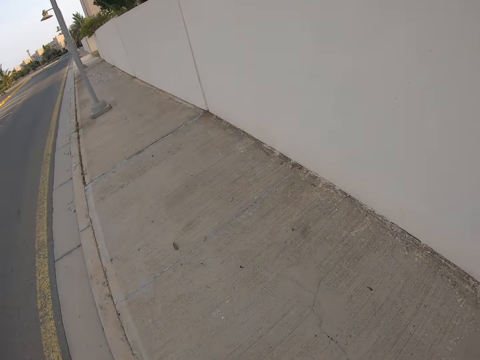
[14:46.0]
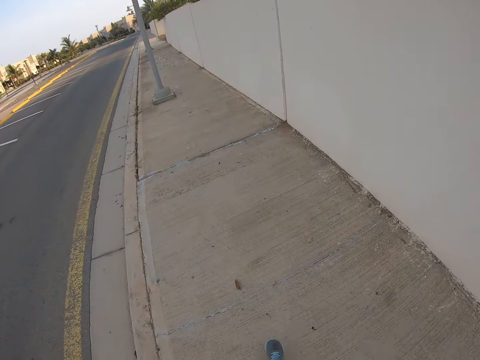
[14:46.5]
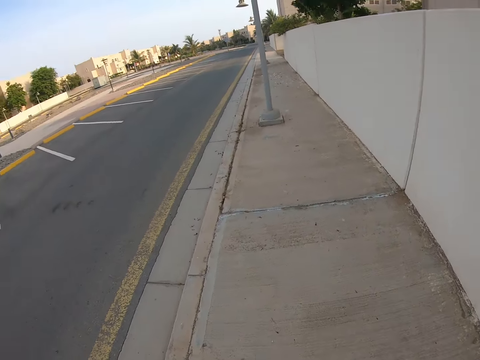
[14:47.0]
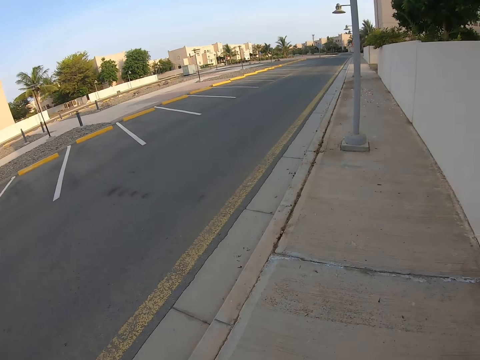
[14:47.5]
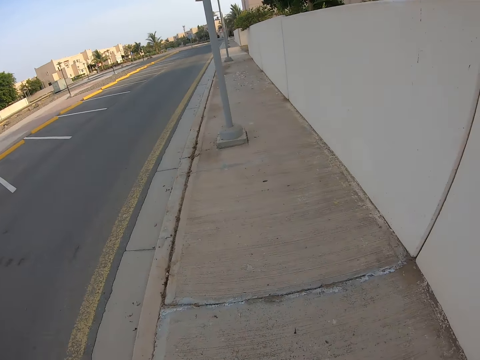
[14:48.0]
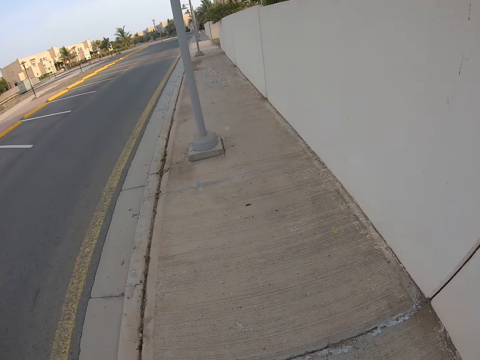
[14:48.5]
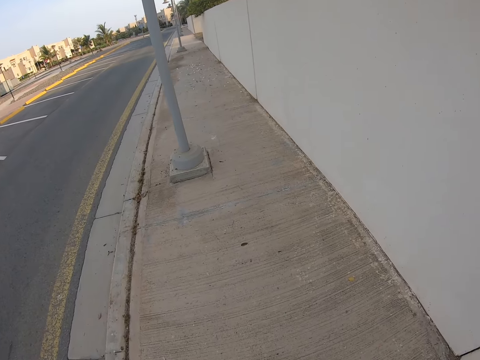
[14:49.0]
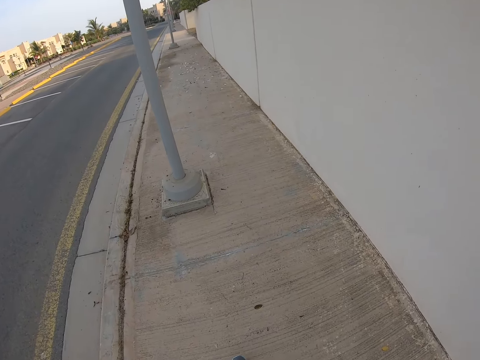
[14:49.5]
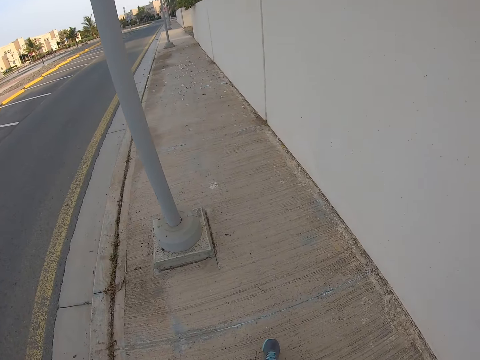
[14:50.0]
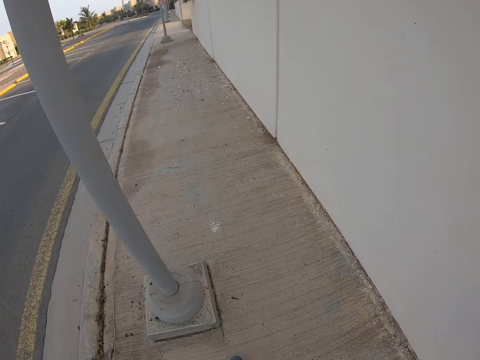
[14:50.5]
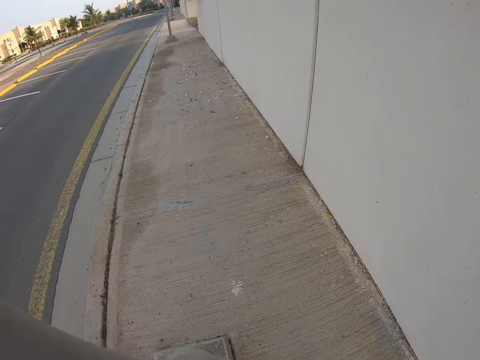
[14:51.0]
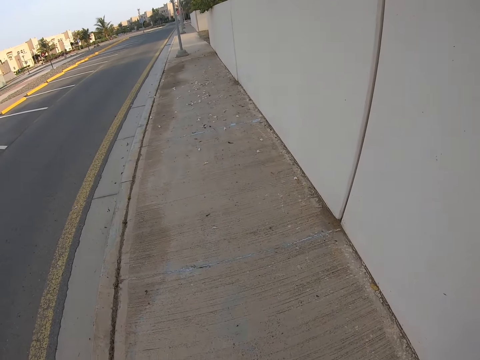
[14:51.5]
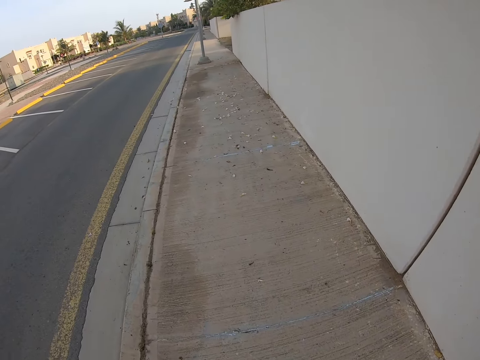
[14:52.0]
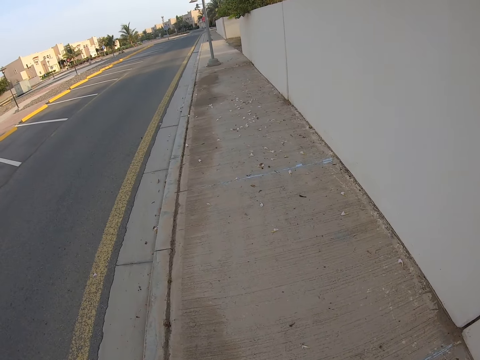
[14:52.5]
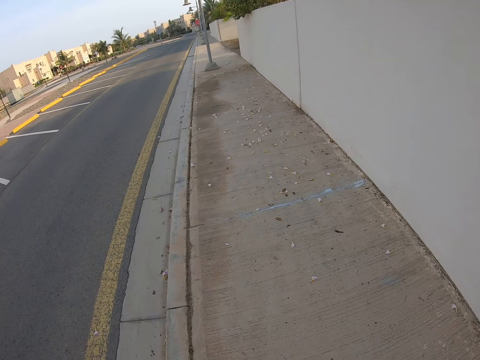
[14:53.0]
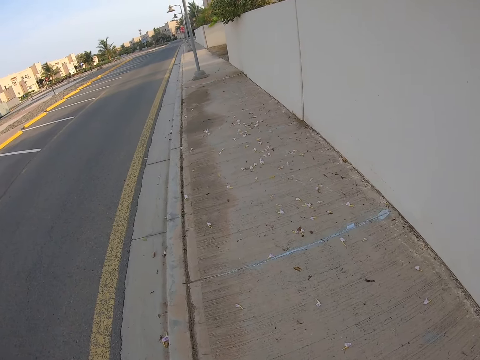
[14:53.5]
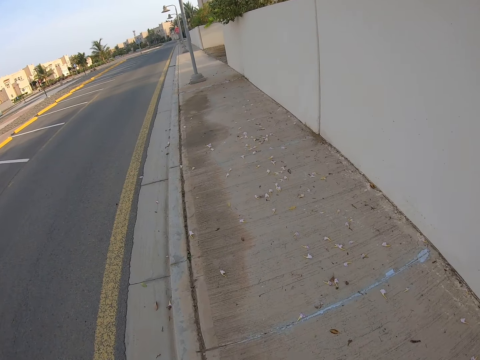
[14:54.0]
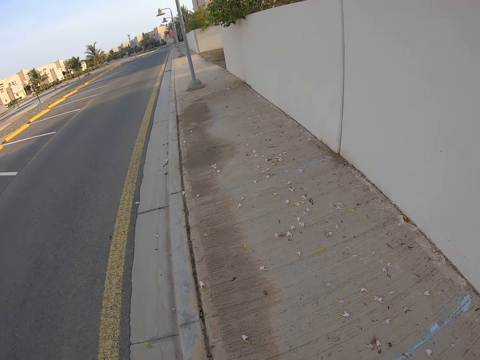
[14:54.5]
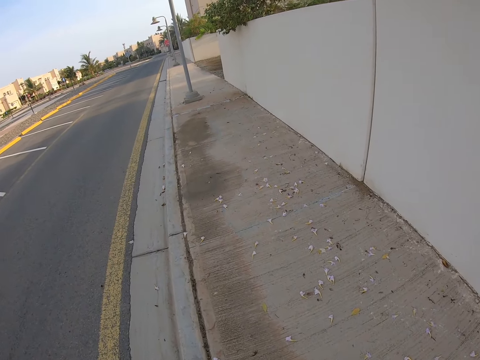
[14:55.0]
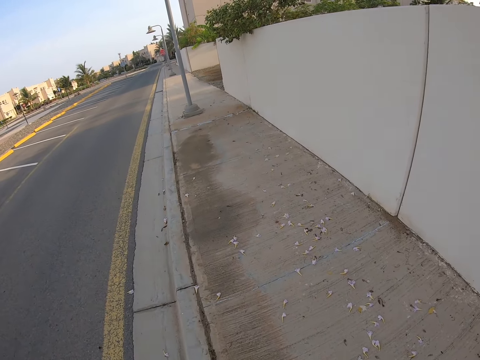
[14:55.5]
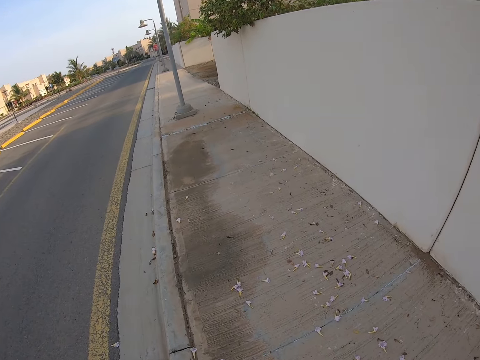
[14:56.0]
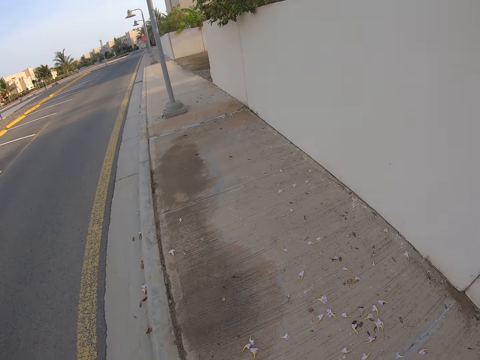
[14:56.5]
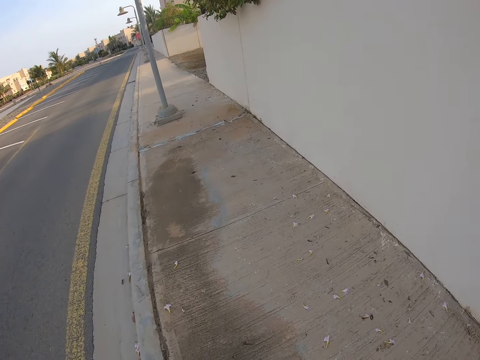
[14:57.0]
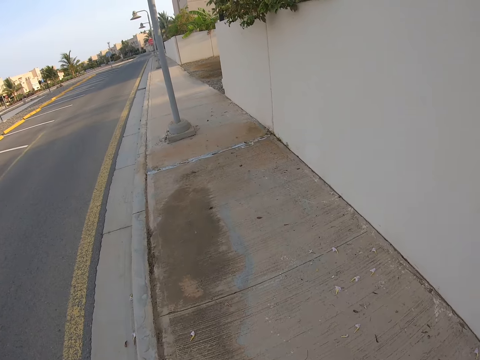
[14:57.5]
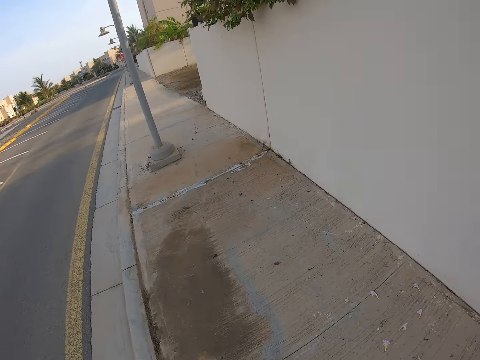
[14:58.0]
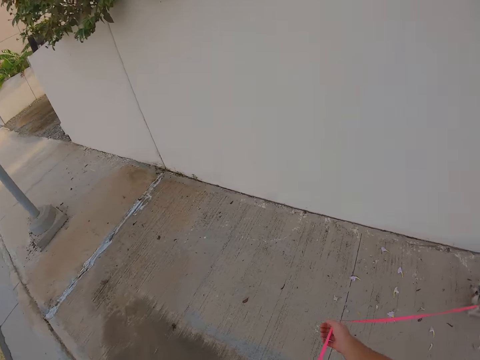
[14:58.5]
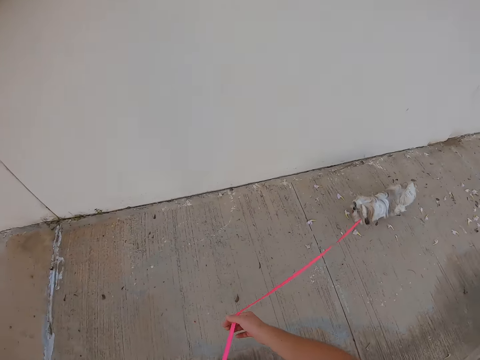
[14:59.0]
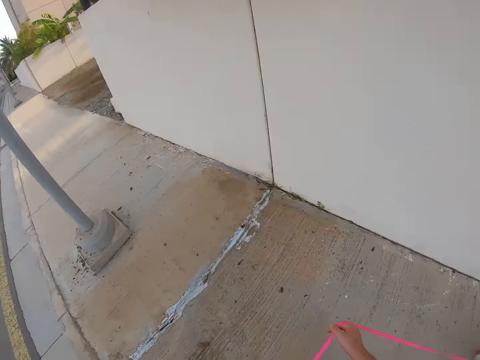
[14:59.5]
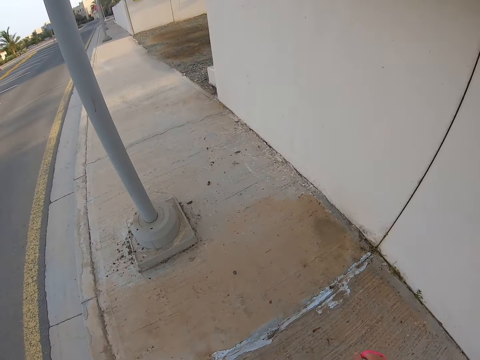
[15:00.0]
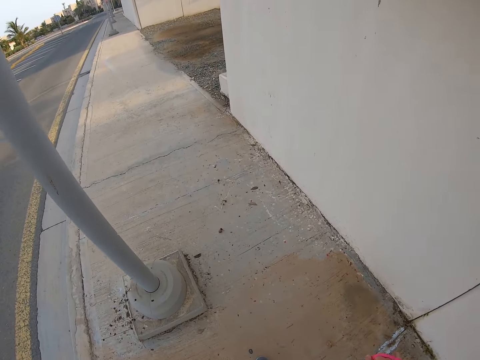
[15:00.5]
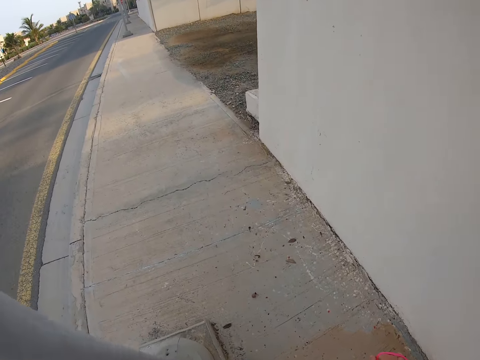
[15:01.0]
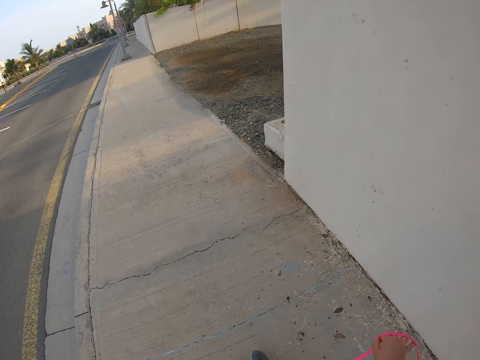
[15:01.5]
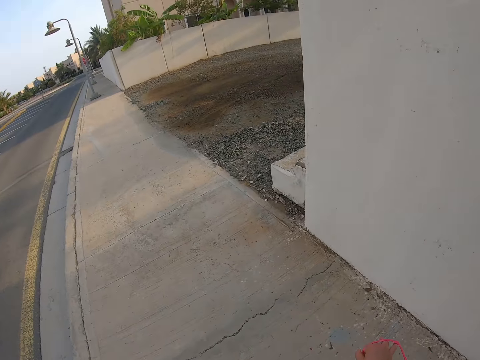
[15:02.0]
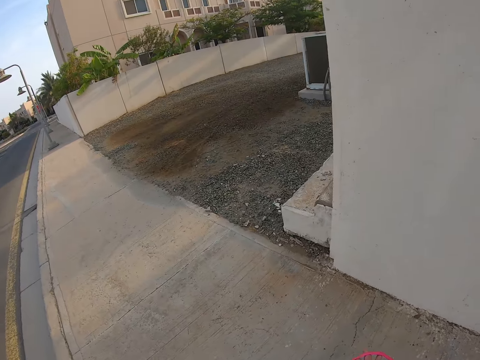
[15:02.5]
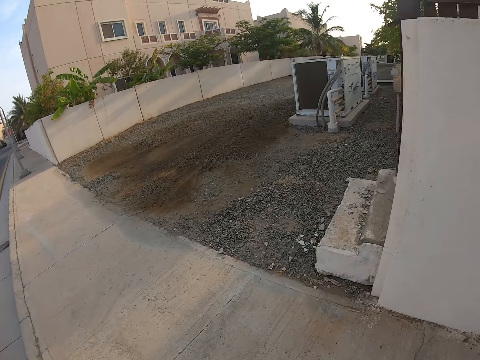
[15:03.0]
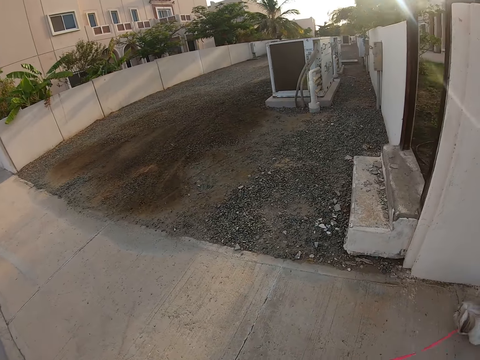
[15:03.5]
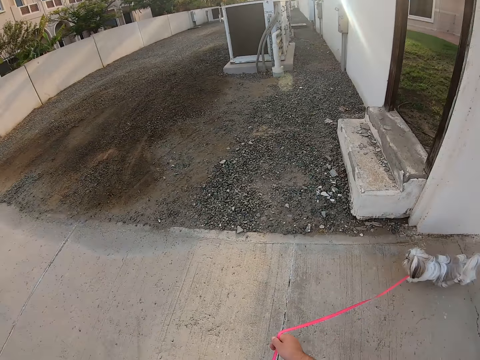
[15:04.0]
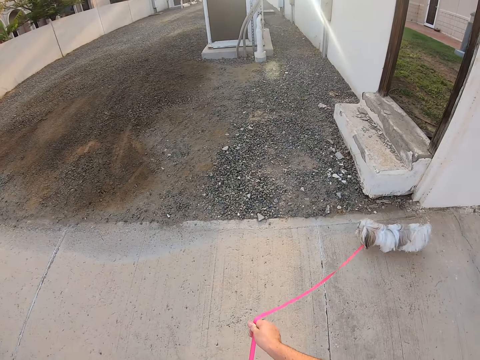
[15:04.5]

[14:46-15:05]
The camera wearer looks around. They hold the leash on the right hand. They walk in the pavement with the dog.

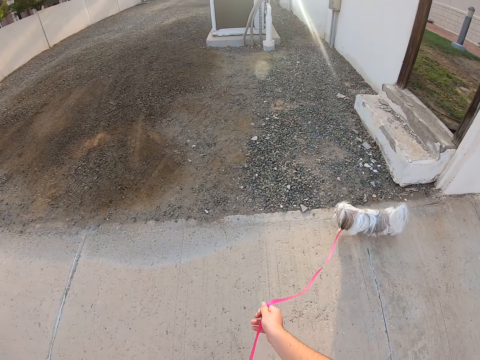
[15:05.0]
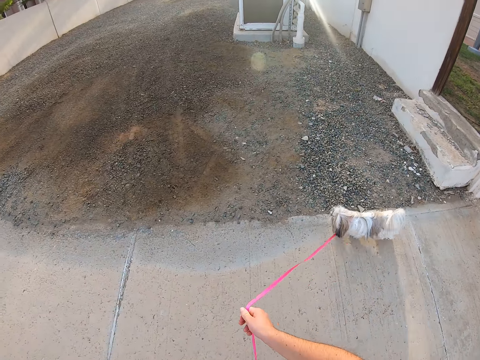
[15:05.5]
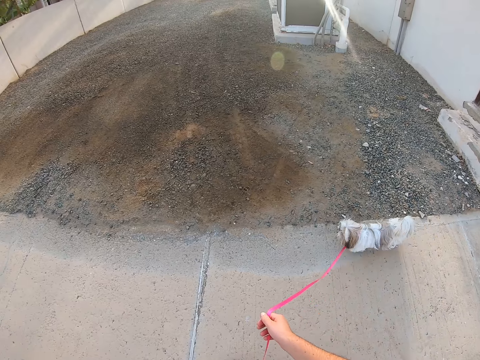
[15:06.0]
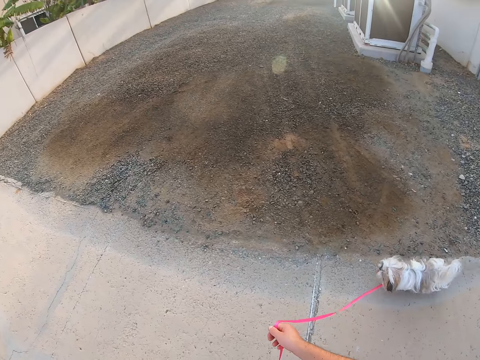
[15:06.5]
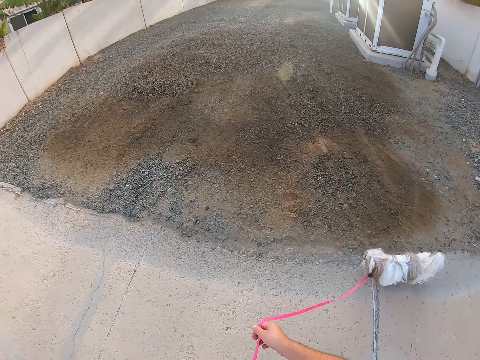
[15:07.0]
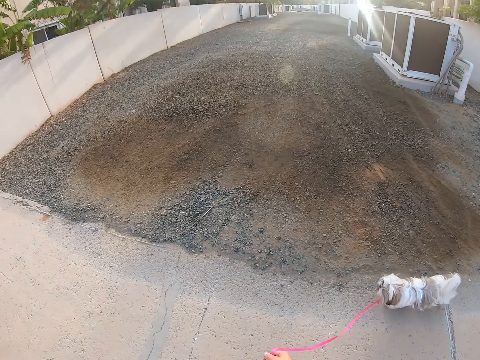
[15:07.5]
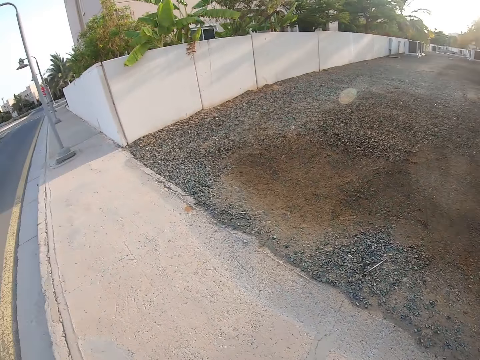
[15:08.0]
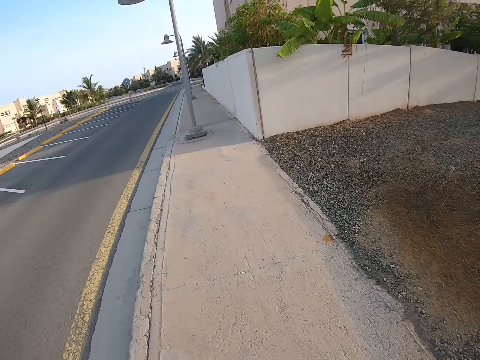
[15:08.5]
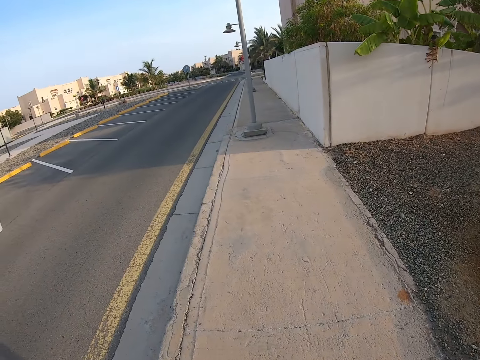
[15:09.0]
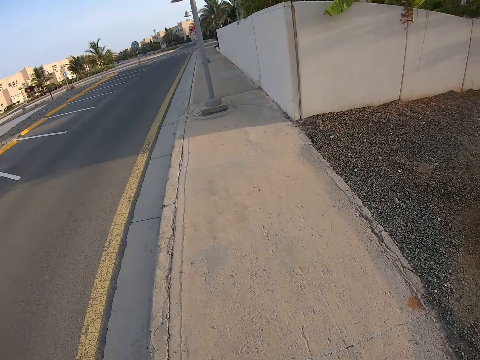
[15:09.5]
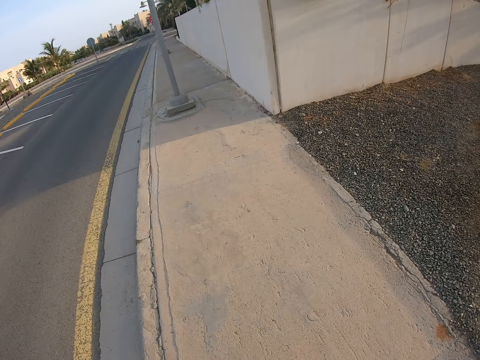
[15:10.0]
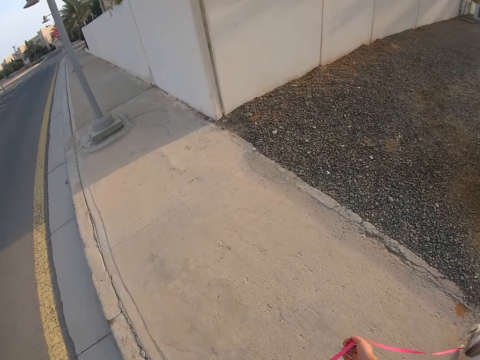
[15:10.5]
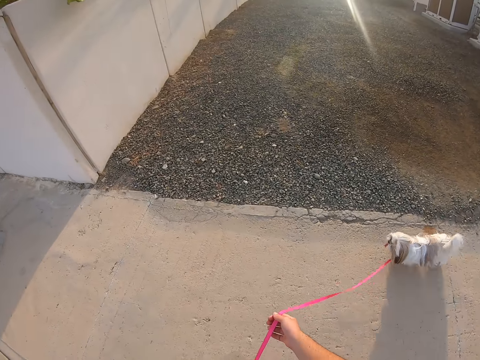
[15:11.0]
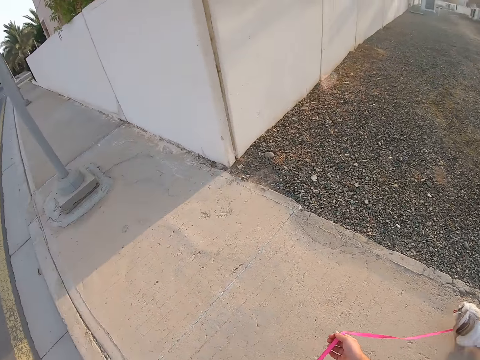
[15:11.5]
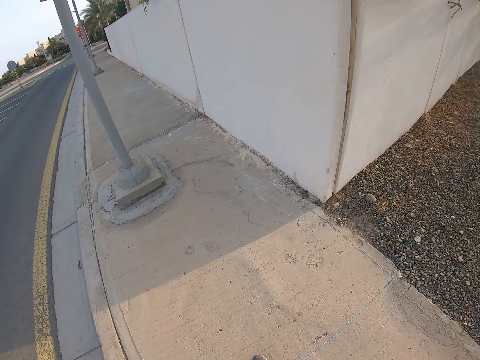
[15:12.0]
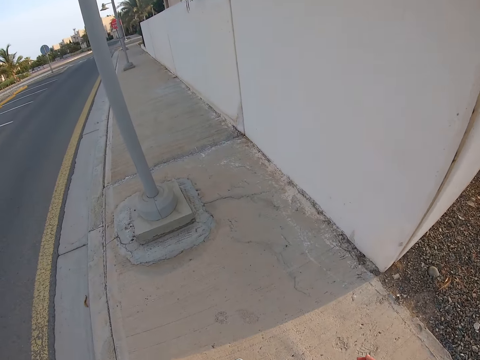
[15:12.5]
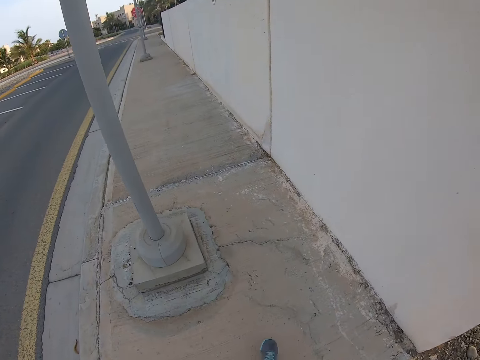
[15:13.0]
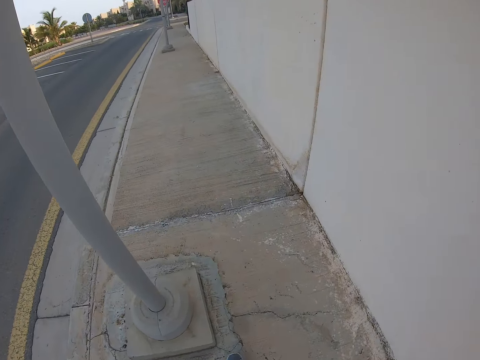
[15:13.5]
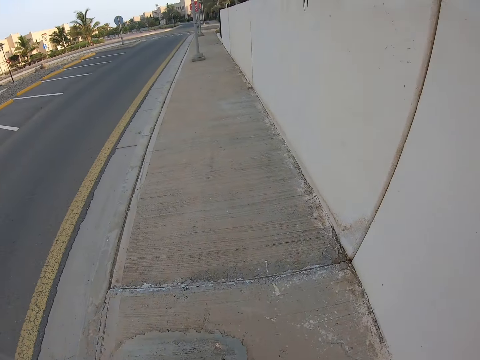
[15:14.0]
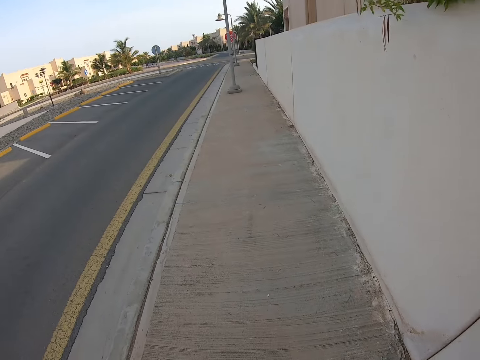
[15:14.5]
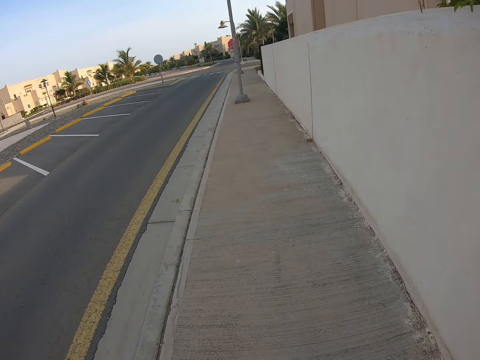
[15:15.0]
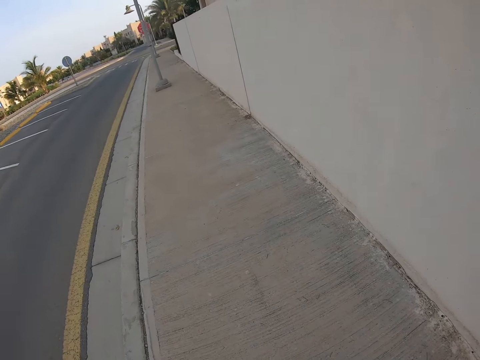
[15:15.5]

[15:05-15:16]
The camera wearer walks the dog.
